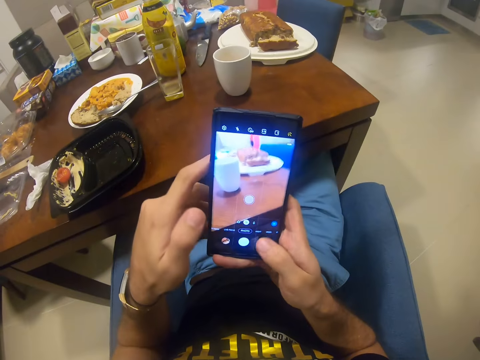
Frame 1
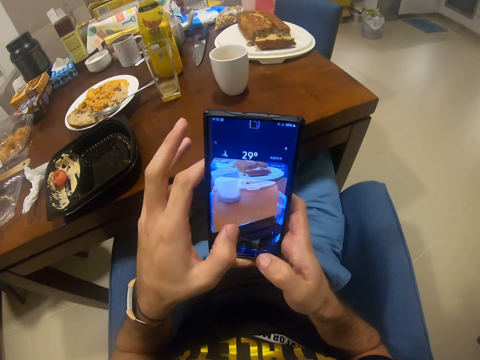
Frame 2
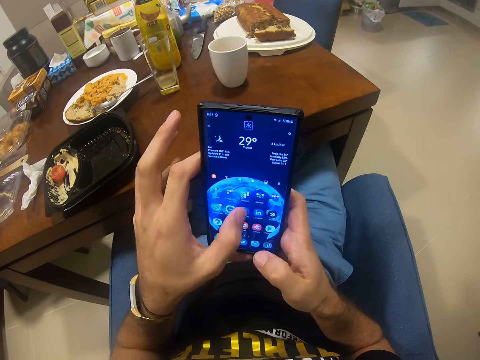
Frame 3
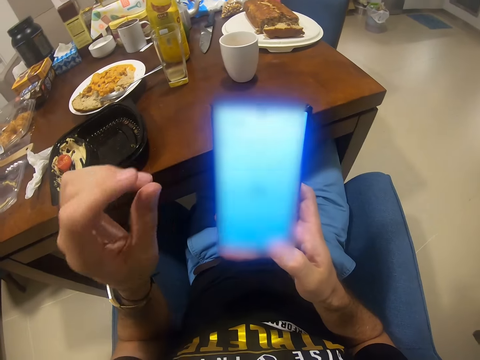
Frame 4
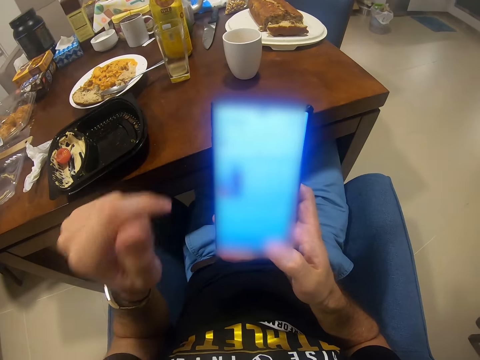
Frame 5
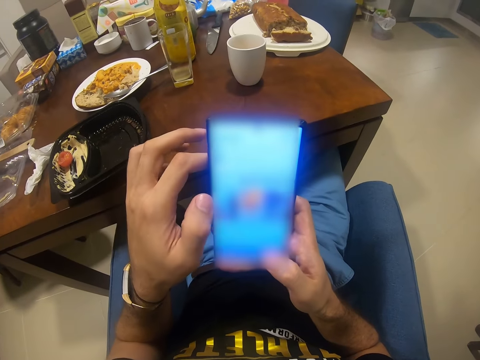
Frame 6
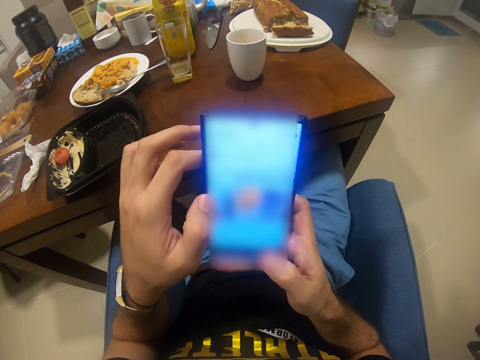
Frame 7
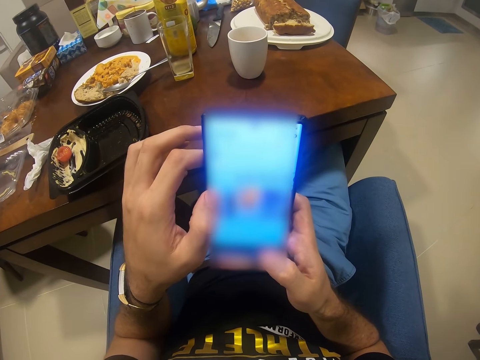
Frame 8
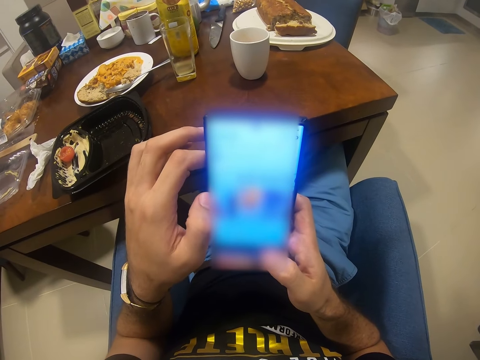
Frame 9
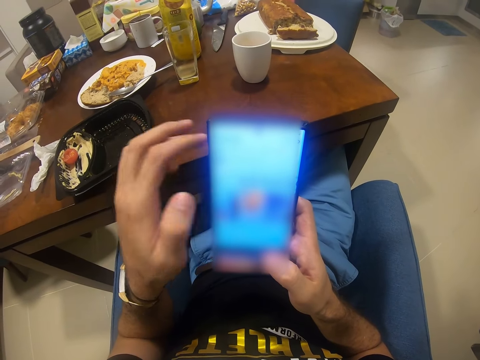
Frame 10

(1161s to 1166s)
The camera wearer uses their phone.

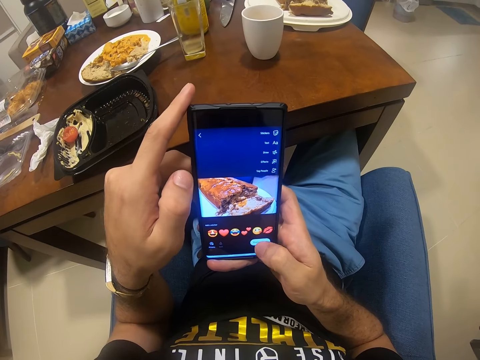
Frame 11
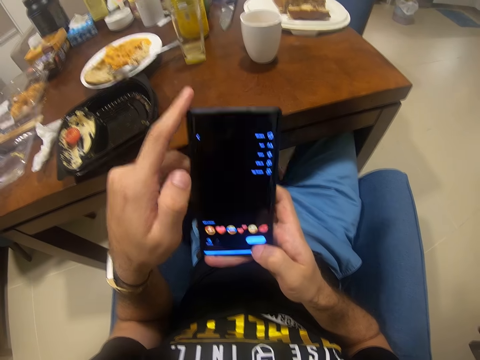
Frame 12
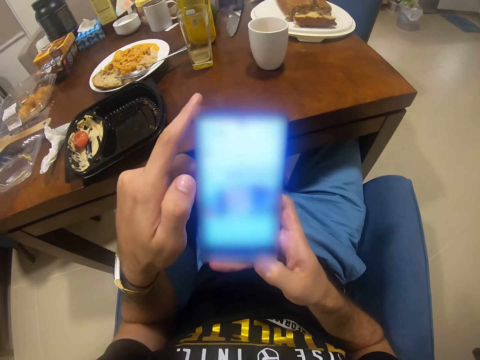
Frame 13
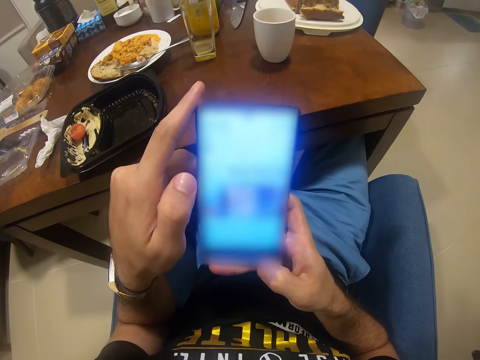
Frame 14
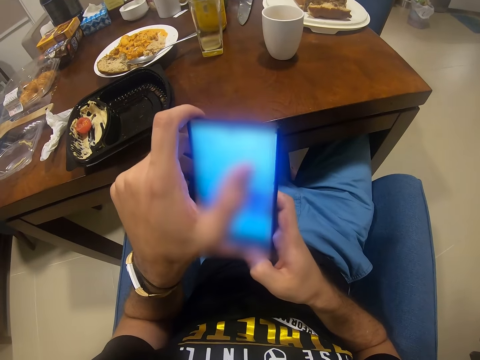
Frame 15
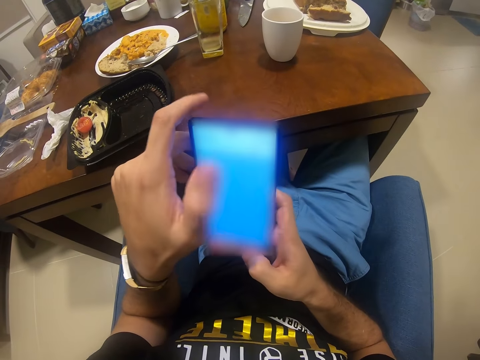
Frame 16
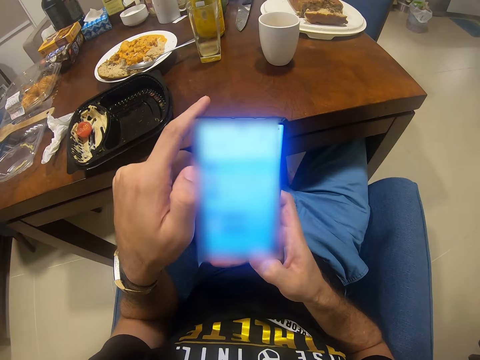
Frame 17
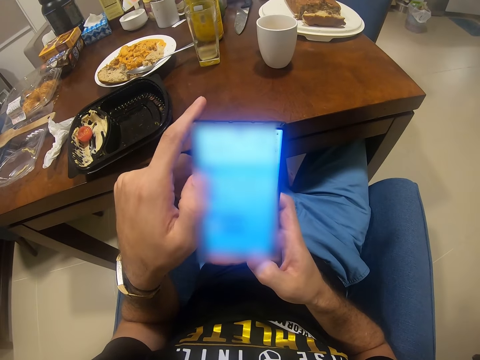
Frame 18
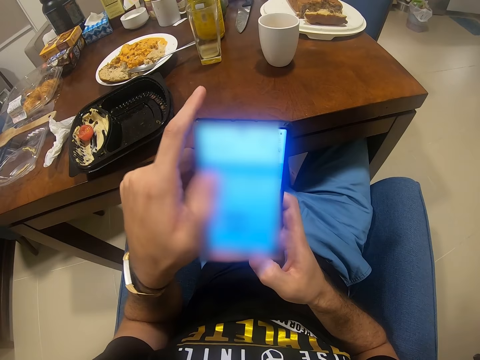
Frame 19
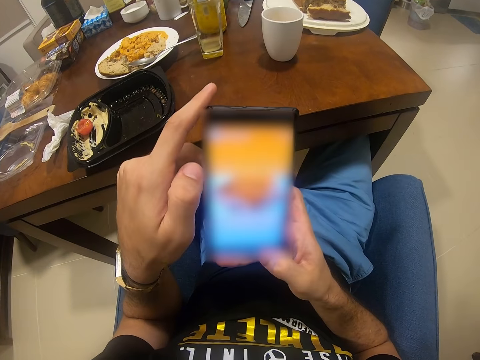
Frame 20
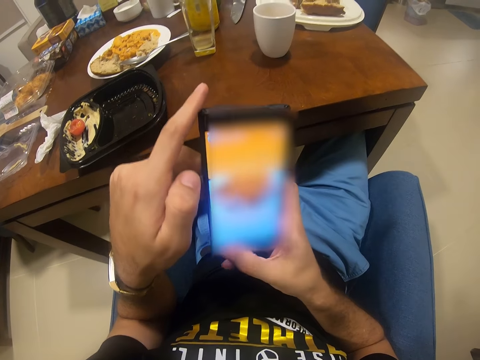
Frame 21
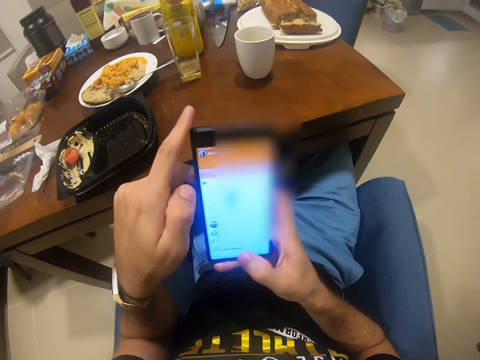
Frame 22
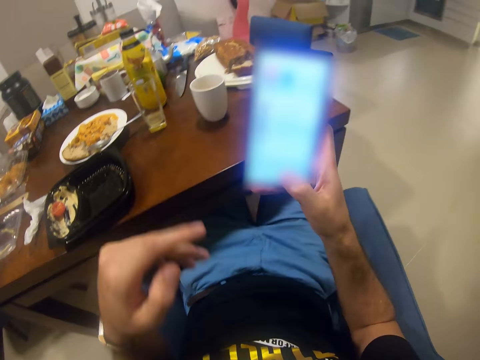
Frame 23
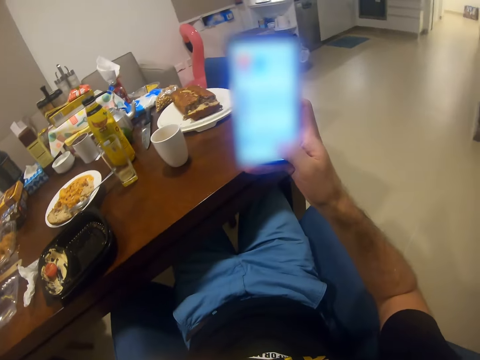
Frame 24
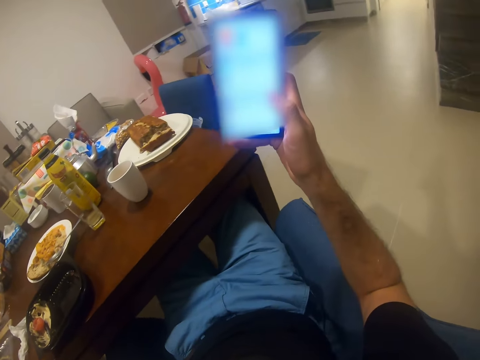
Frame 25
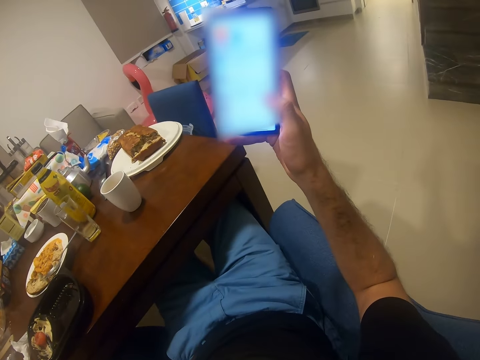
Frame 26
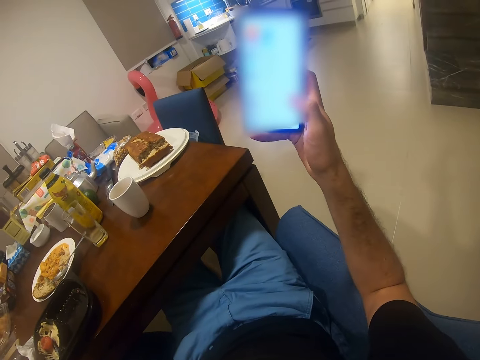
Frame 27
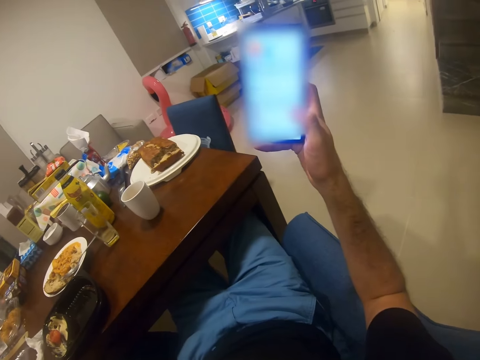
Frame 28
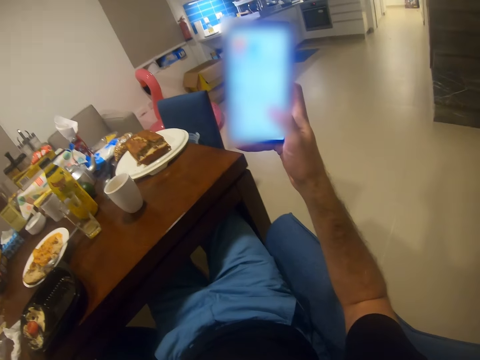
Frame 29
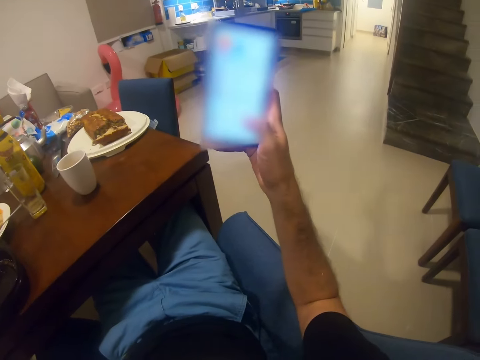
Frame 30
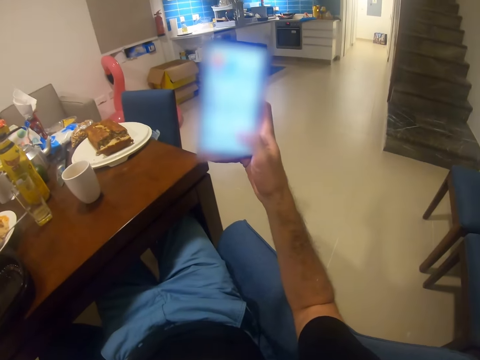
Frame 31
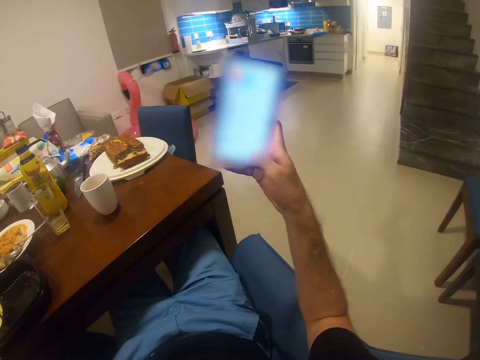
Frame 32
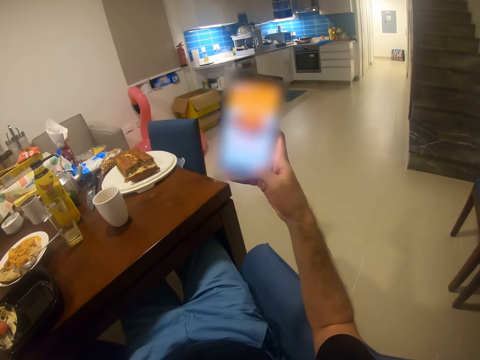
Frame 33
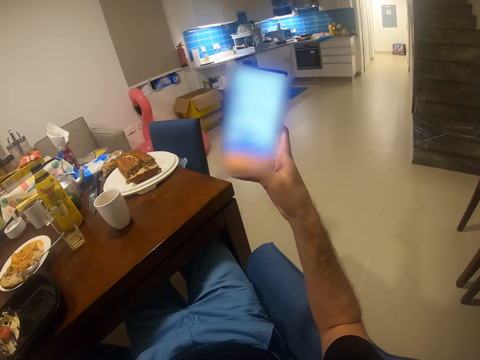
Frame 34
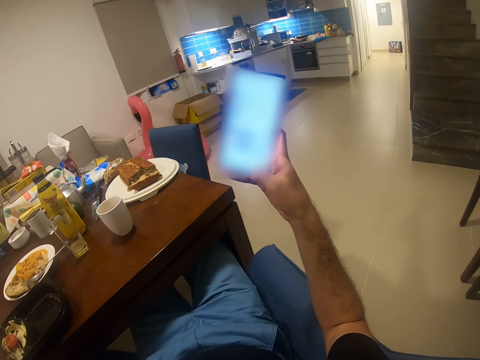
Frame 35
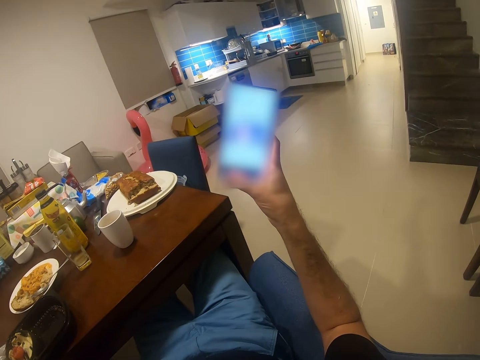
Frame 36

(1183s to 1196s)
The camera wearer uses his phone. He operates the phone with his right hand. He looks at his phone.

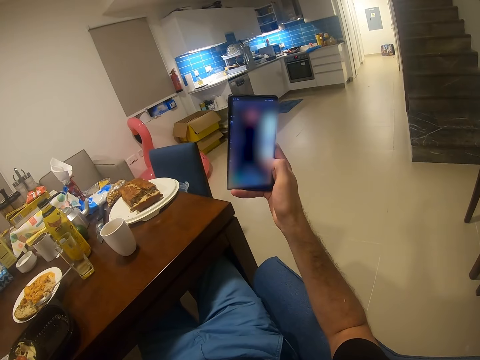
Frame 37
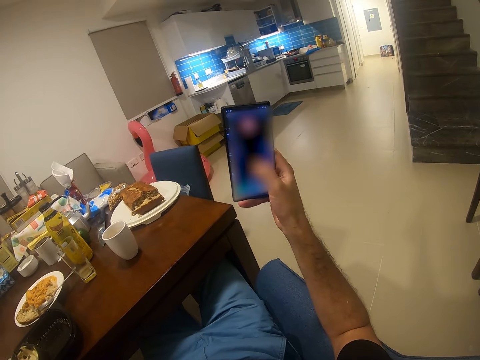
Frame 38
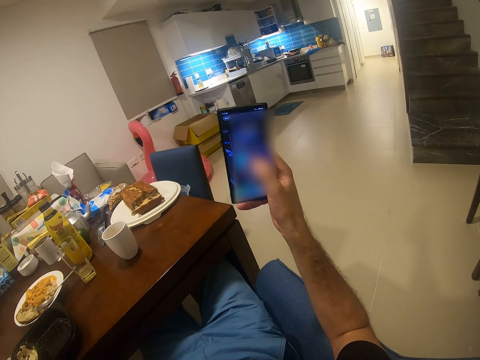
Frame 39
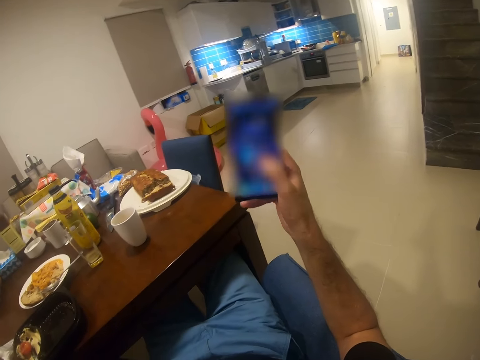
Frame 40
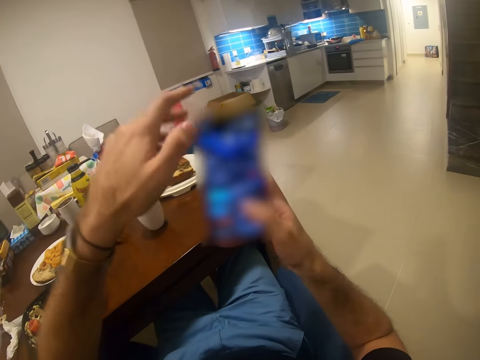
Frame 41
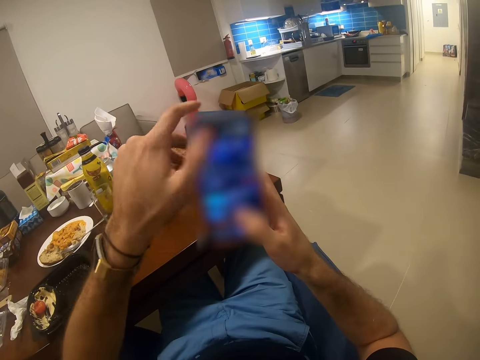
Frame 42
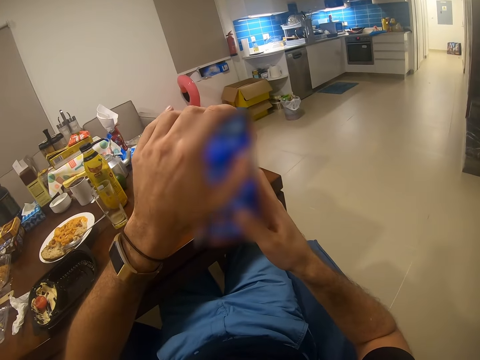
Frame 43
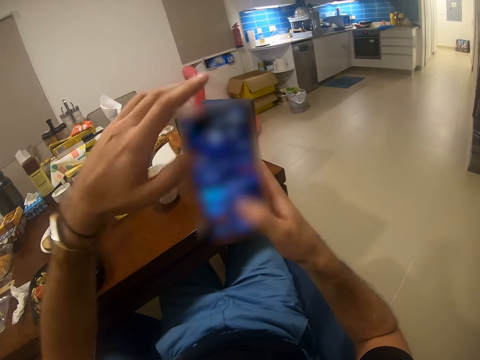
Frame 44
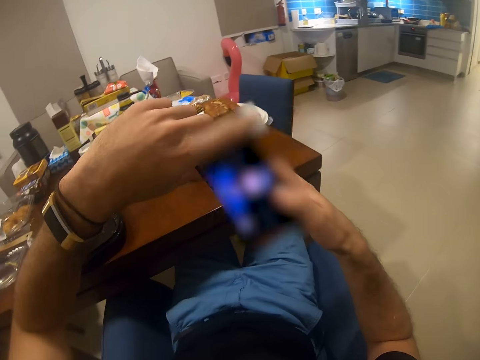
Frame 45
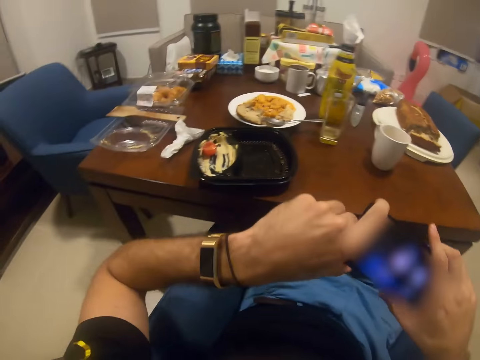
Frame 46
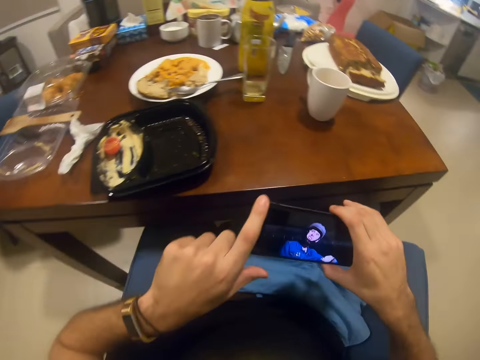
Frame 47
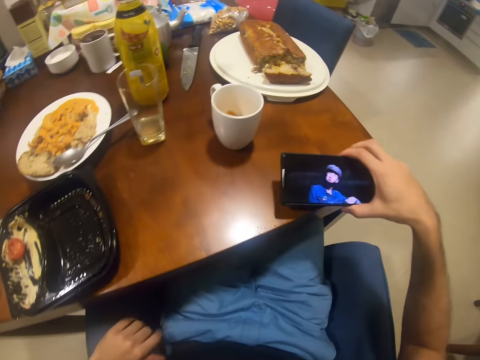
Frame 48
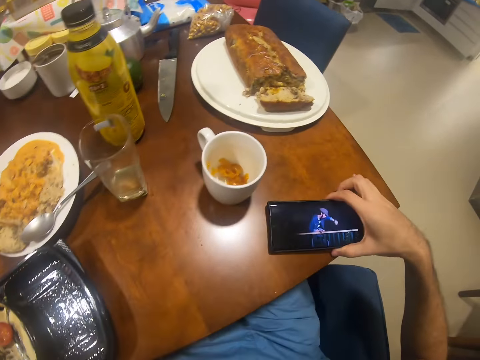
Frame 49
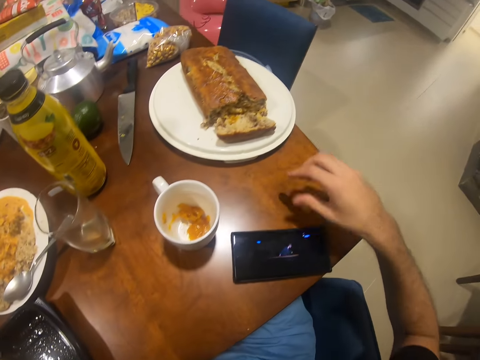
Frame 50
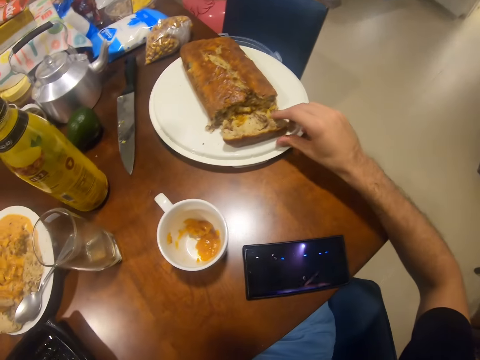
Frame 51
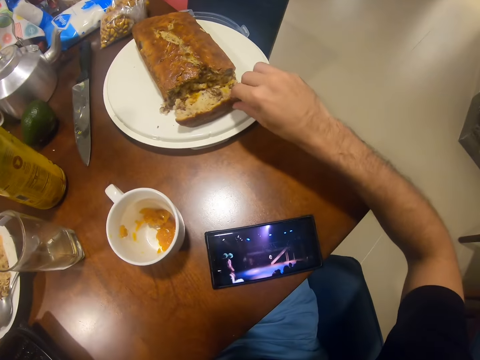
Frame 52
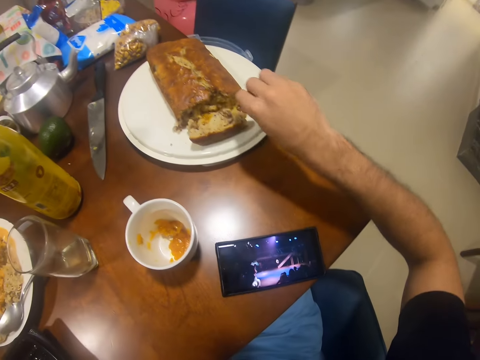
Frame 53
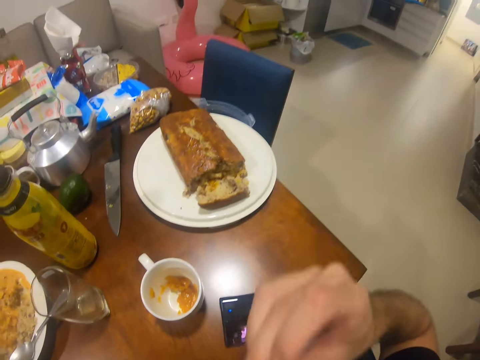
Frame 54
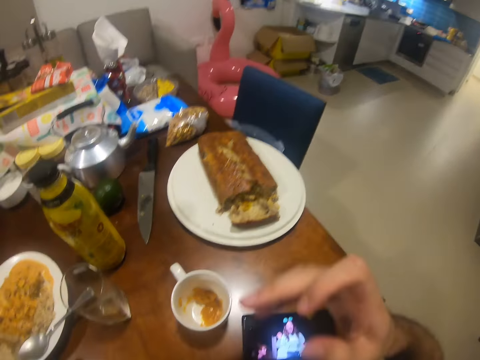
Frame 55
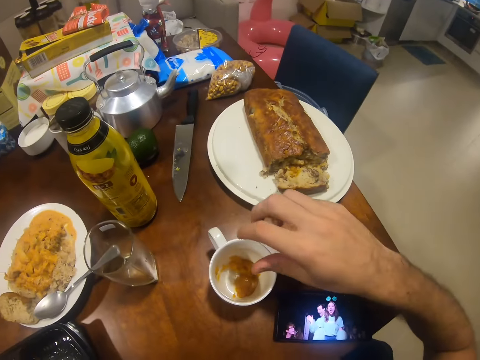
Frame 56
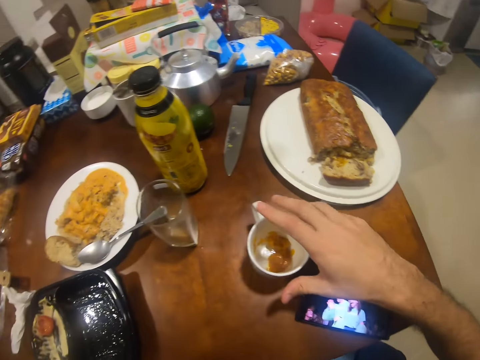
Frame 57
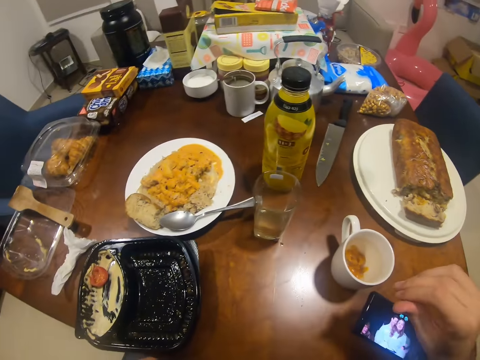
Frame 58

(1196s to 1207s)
The camera wearer plays a video on the phone with both hands. He places the phone on the table with his right hand. He watches something on his phone. He cuts a bit of the banana bread with his right hand. He eats a bit of the banana bread.
